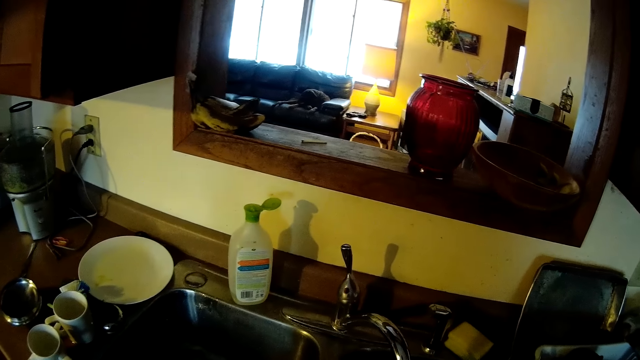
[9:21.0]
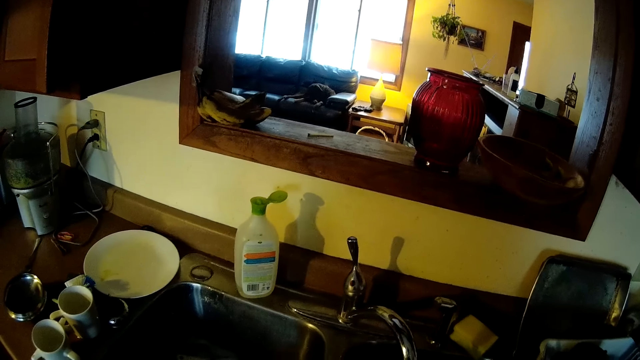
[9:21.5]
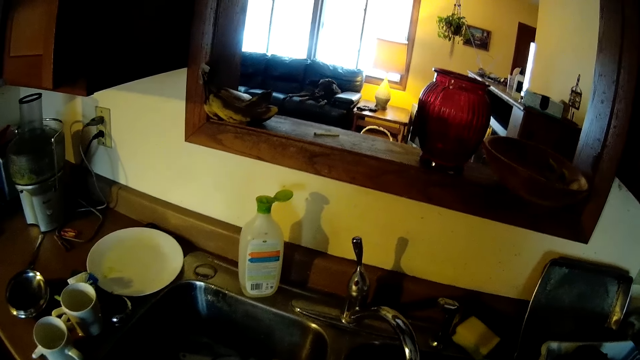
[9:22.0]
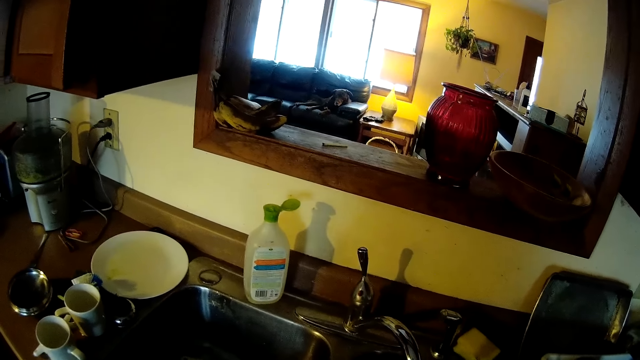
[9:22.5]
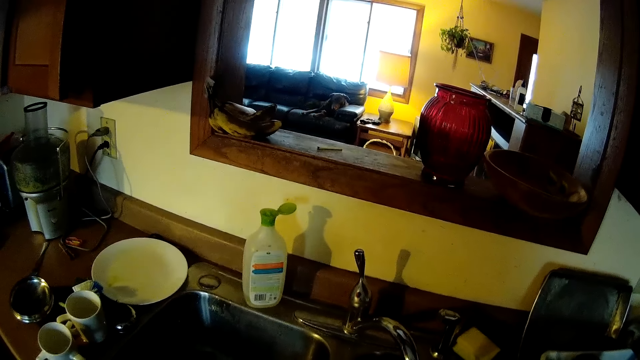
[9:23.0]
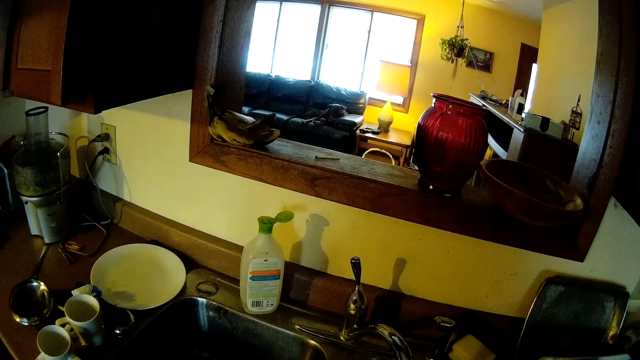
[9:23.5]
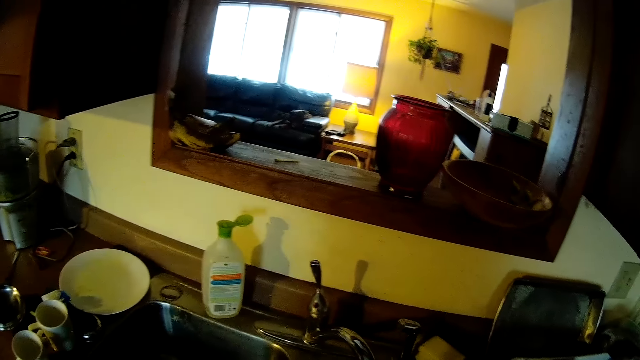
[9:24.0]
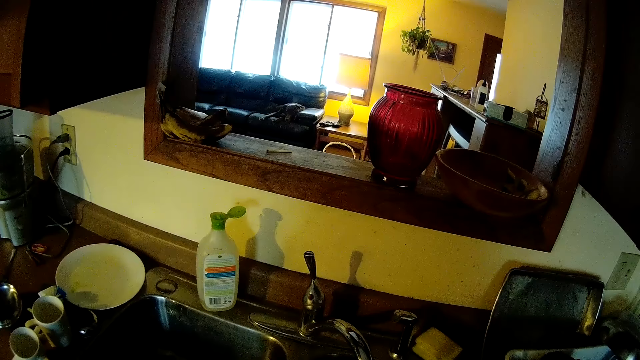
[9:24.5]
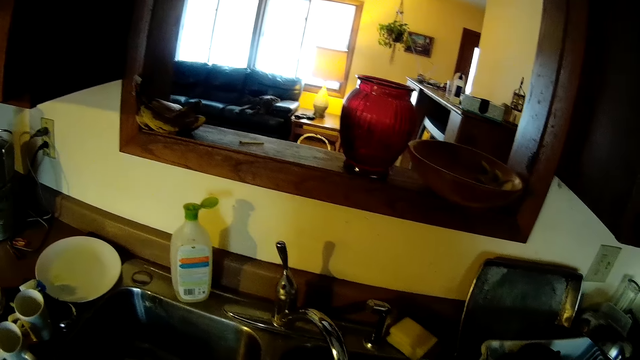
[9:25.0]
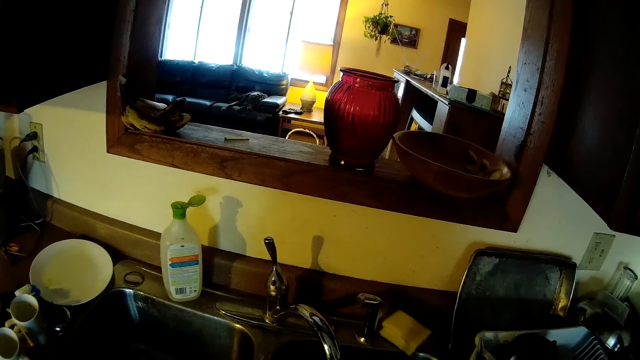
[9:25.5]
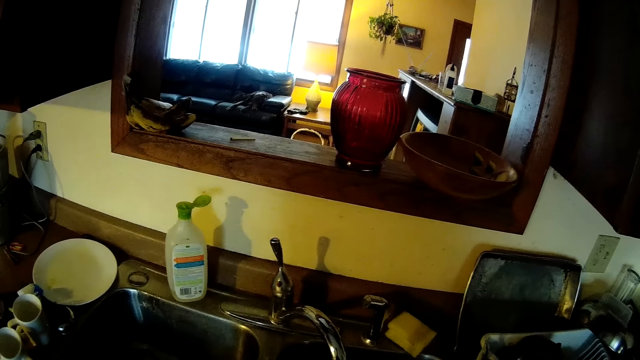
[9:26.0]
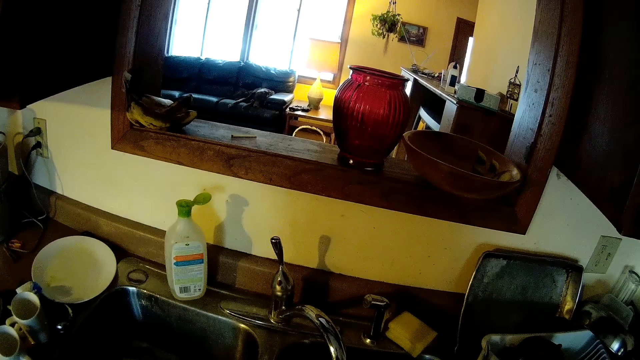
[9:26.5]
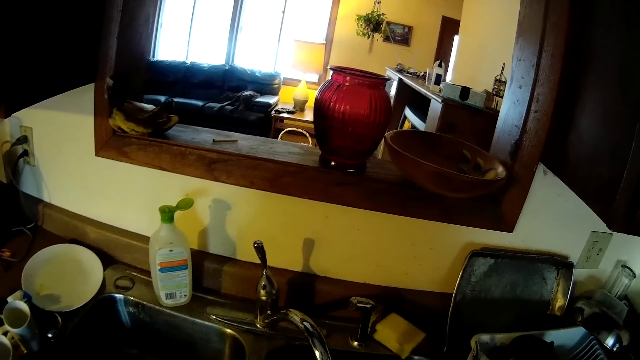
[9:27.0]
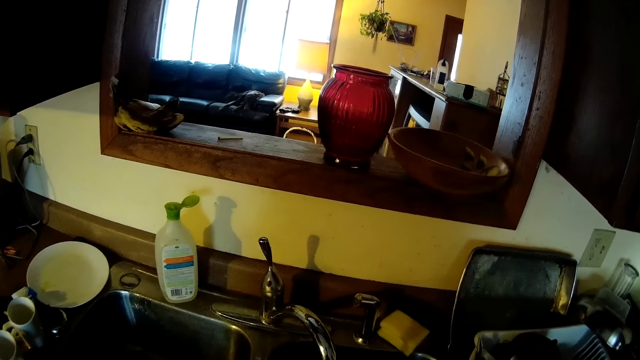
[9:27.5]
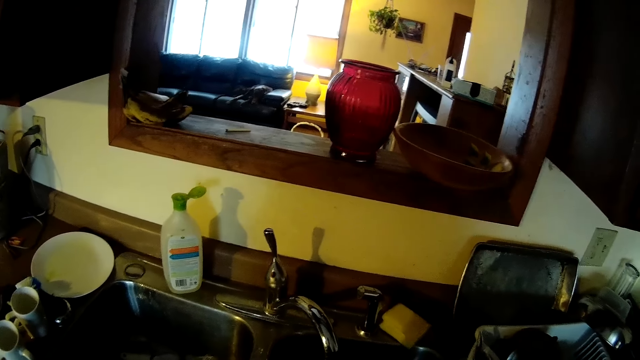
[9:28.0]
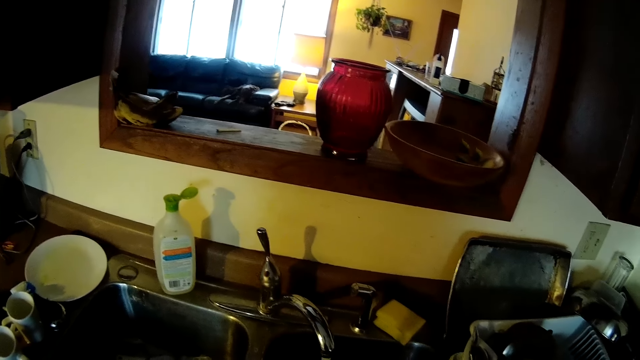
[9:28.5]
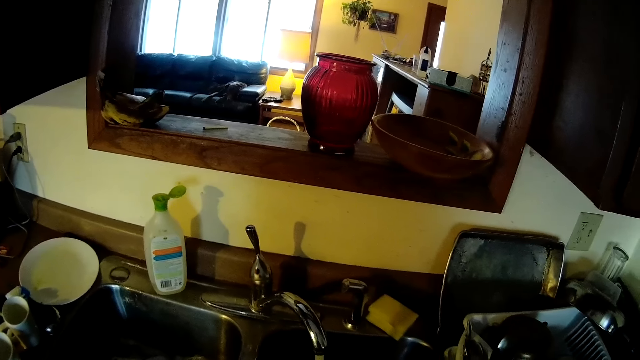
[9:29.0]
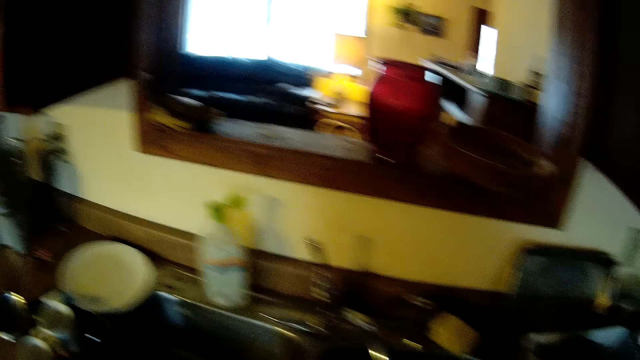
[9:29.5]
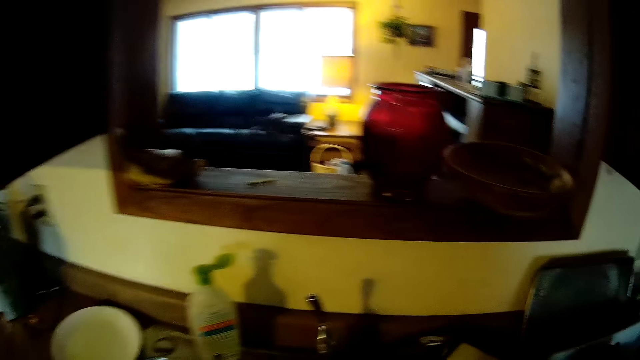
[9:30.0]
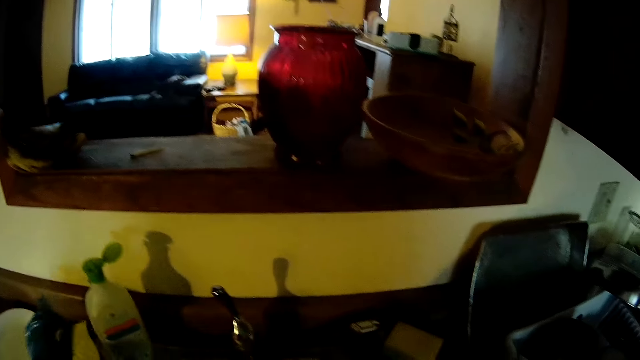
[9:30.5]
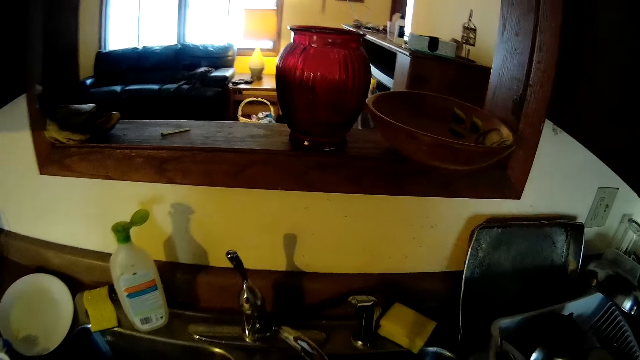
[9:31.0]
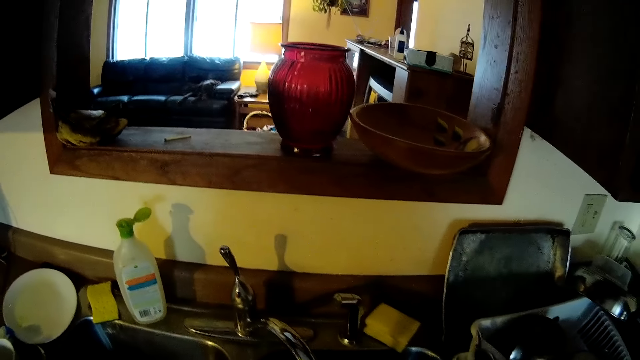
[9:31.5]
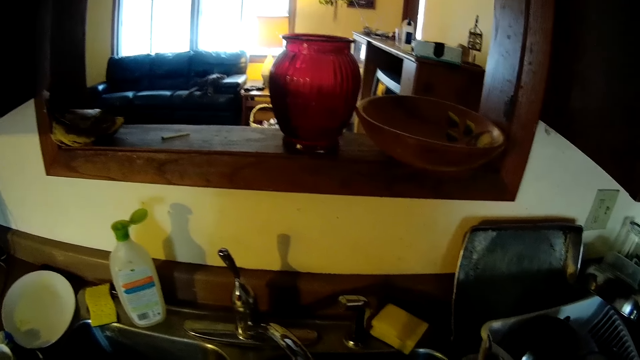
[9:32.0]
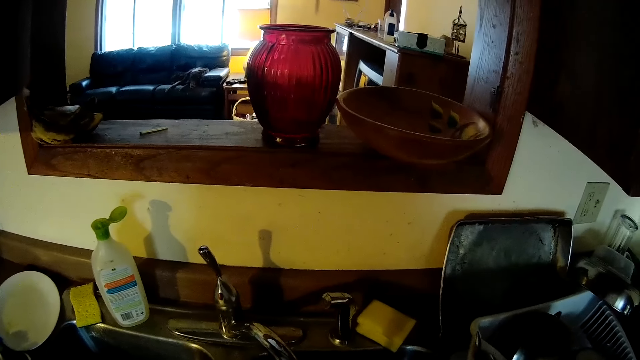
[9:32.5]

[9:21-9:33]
The camera wearer sprinkles water in the sink. He places a yellow sponge on the kitchen sink with his left hand.

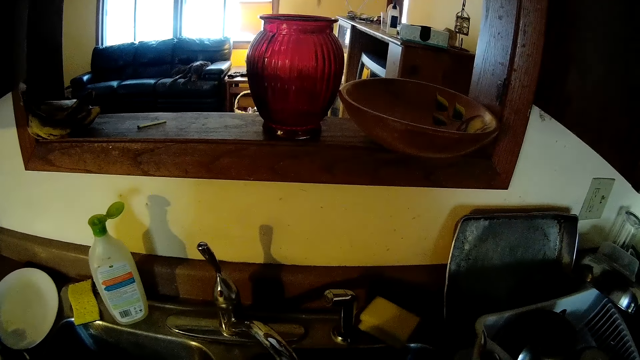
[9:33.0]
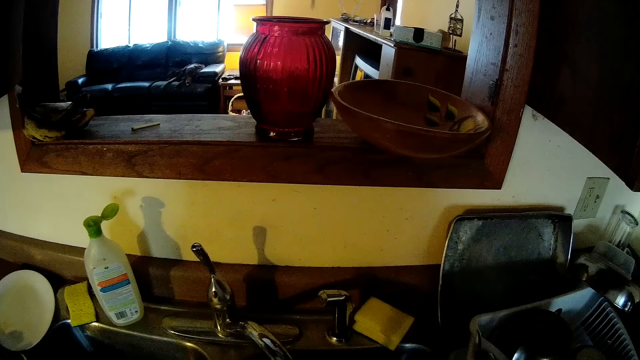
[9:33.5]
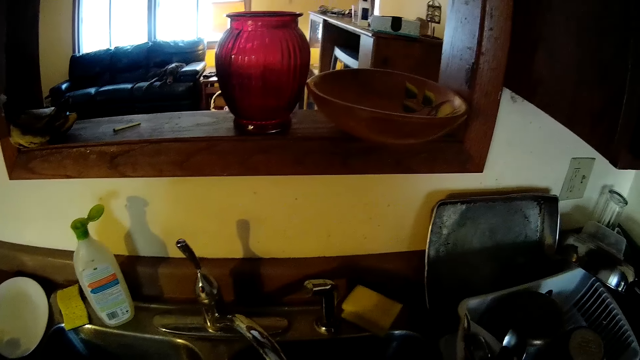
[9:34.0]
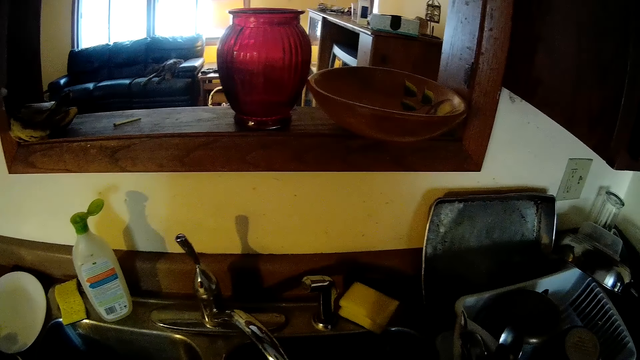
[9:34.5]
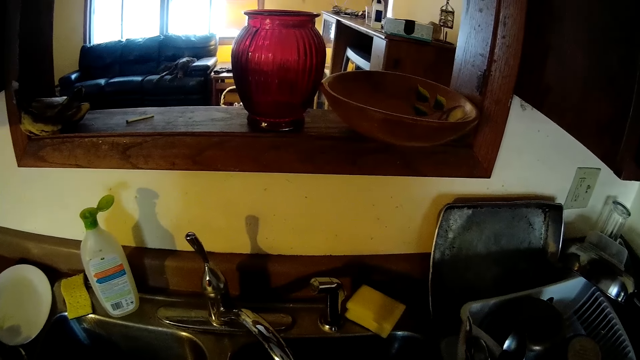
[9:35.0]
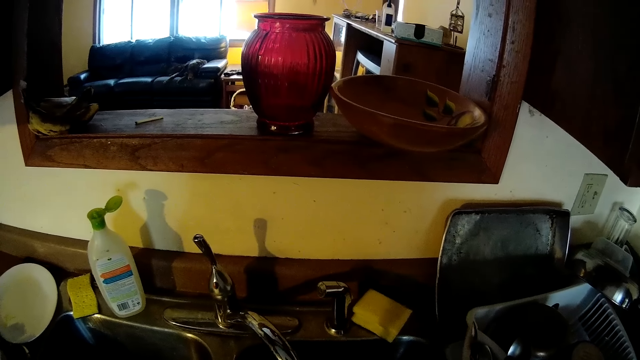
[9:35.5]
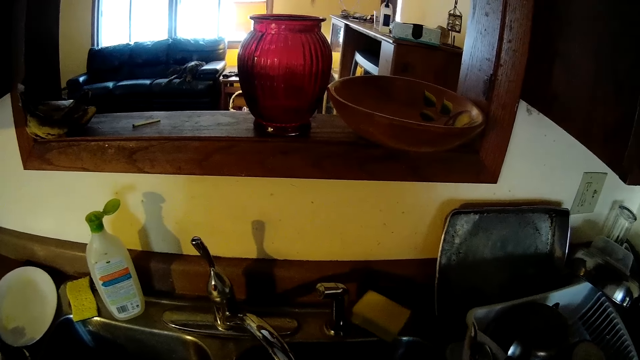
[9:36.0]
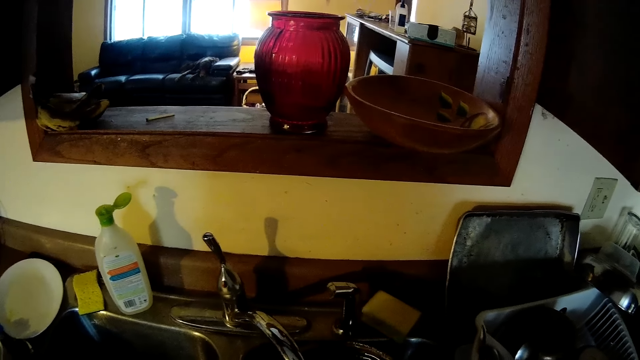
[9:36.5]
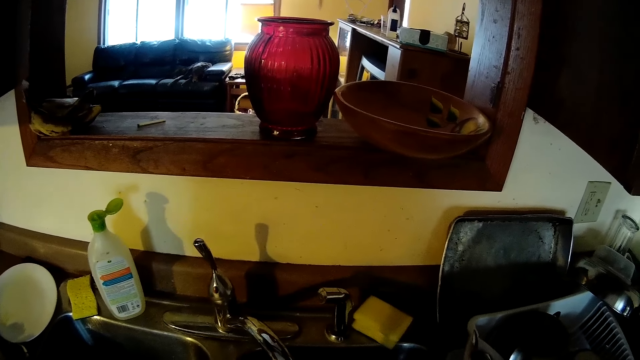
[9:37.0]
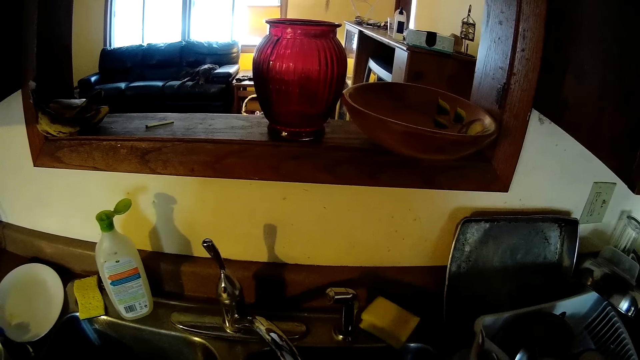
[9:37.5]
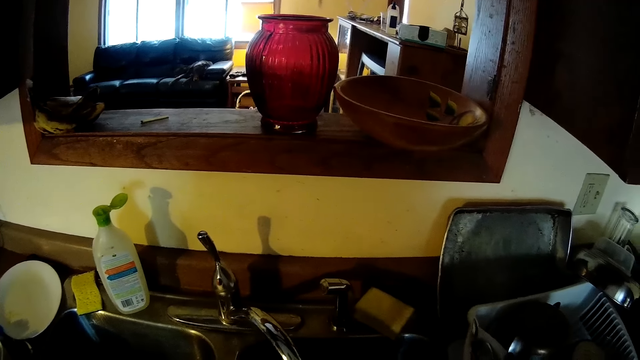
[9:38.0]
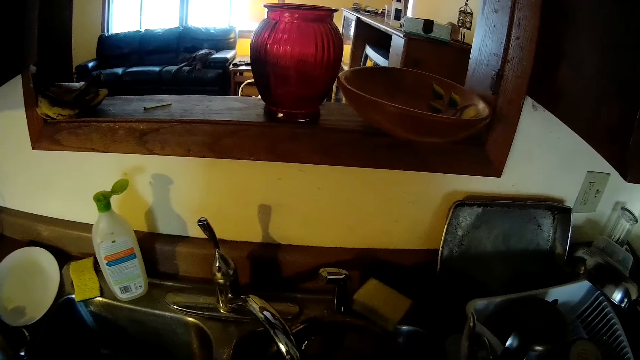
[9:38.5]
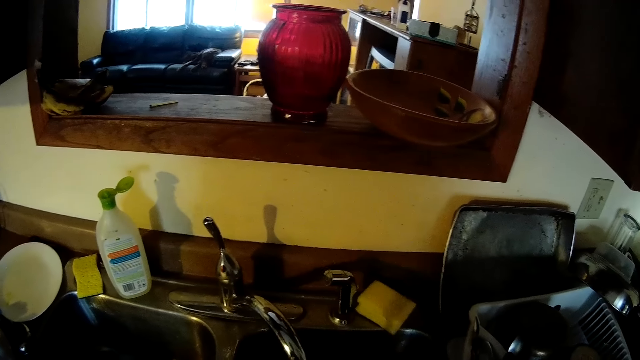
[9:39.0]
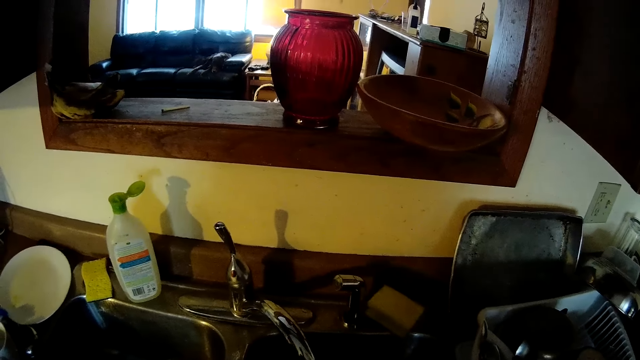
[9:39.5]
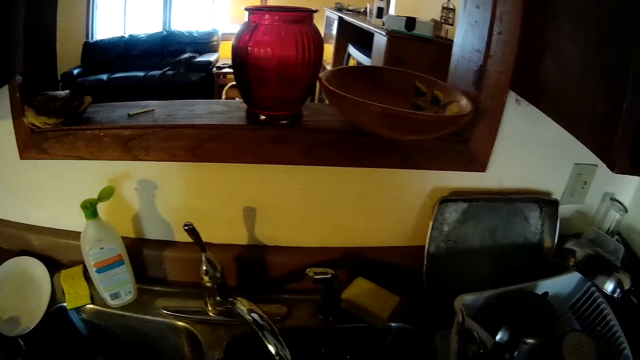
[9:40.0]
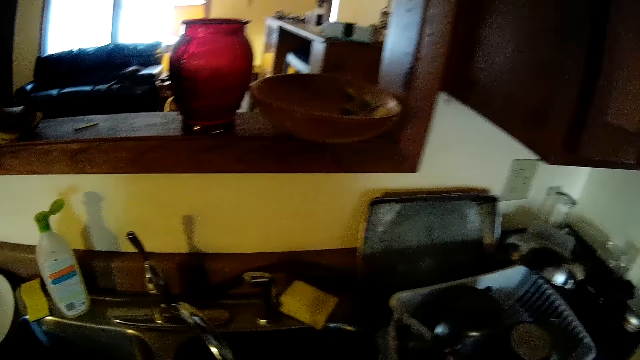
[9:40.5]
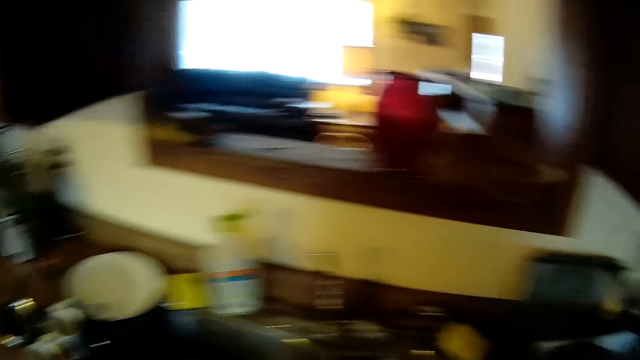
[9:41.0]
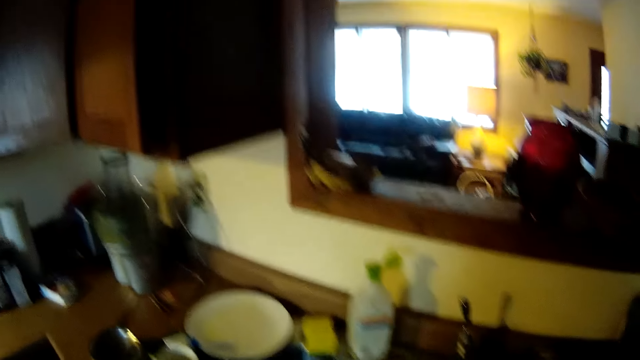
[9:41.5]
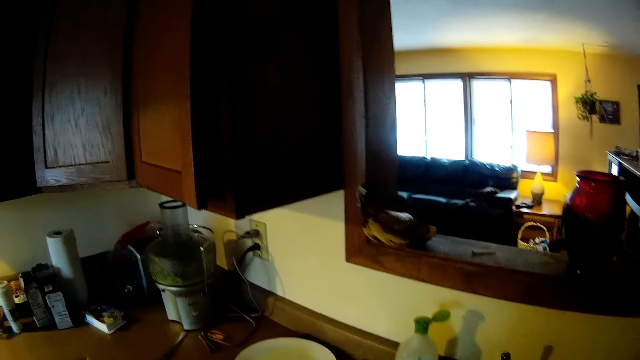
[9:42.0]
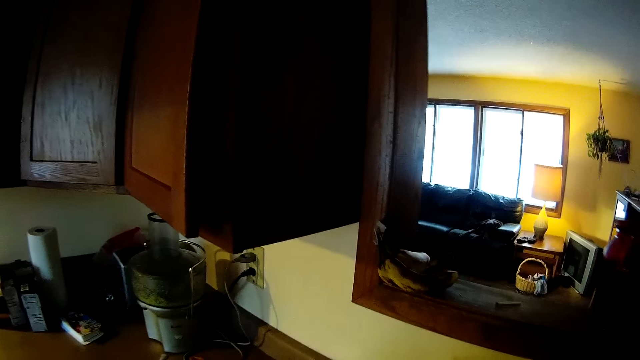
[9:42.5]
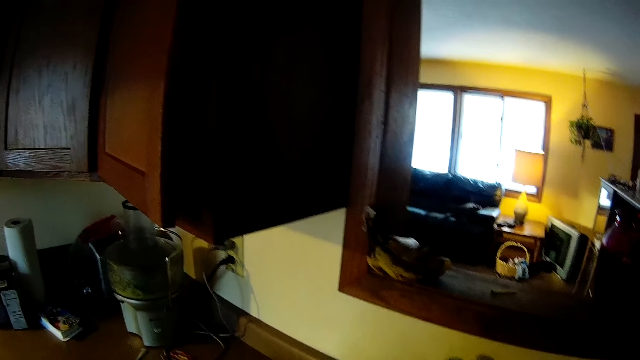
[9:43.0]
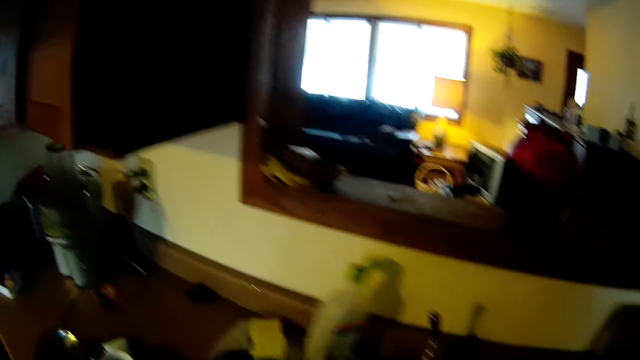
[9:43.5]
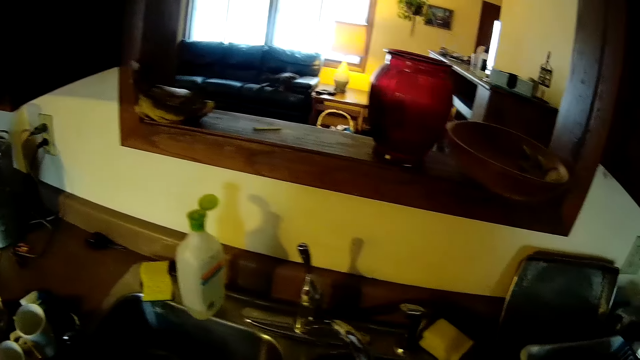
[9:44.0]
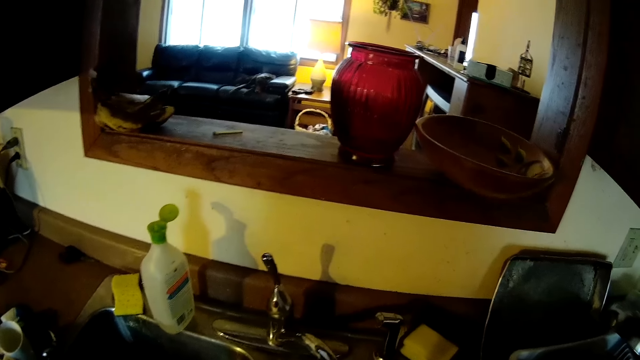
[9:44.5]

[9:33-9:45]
The camera wearer rinses the black plate or cooking pot under the kitchen sink's tap with both hands. He washes the cooking pot. He picks up a white plate from the kitchen cabinet with his left hand.
